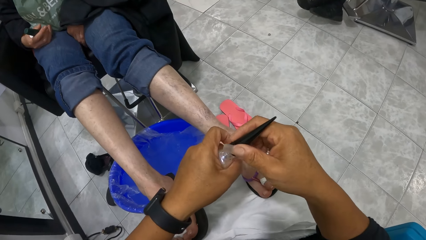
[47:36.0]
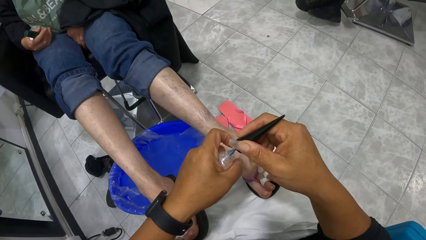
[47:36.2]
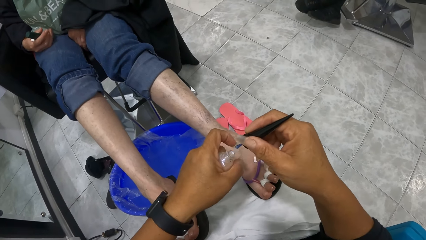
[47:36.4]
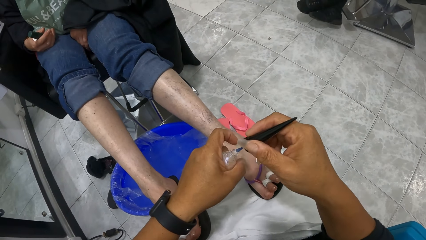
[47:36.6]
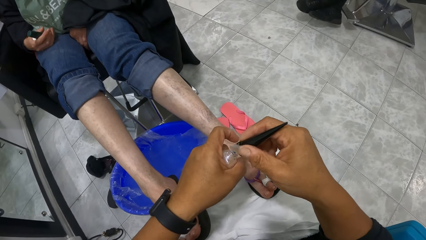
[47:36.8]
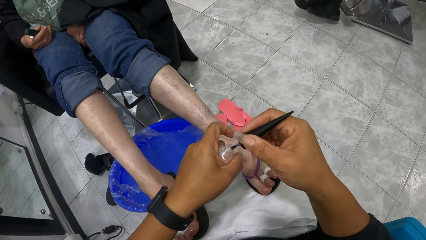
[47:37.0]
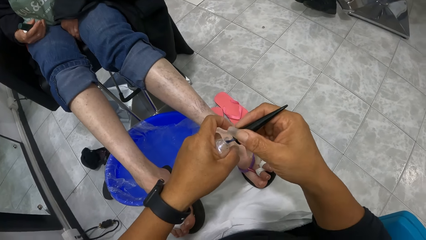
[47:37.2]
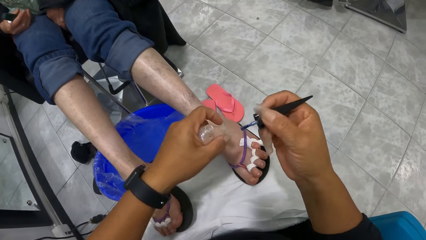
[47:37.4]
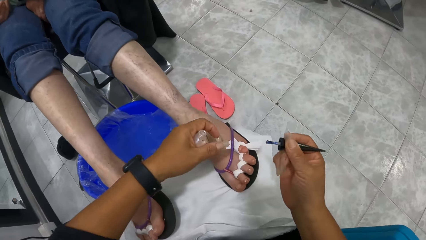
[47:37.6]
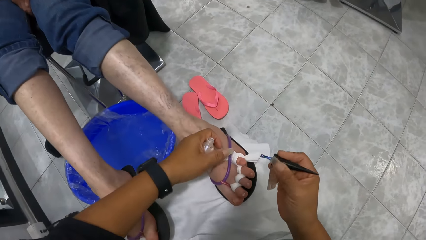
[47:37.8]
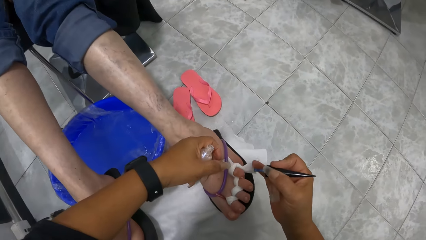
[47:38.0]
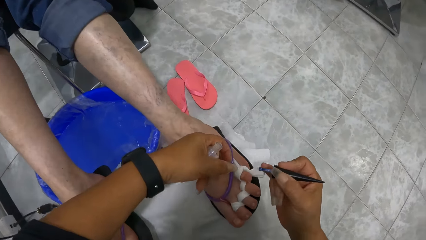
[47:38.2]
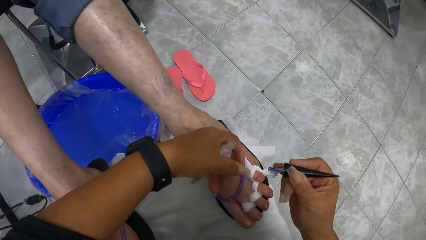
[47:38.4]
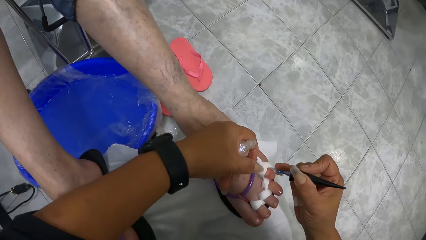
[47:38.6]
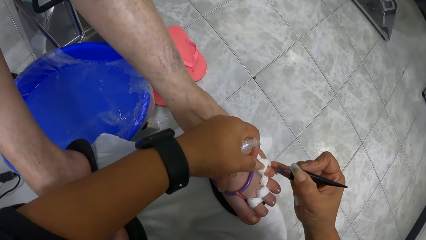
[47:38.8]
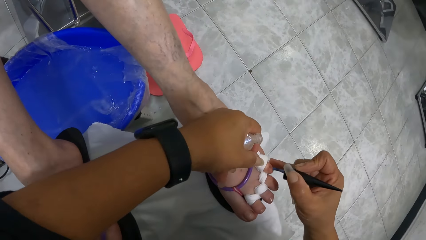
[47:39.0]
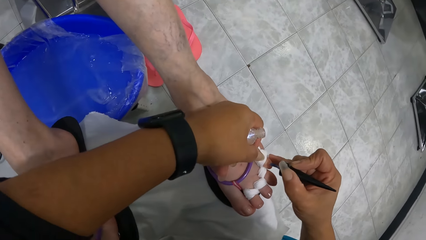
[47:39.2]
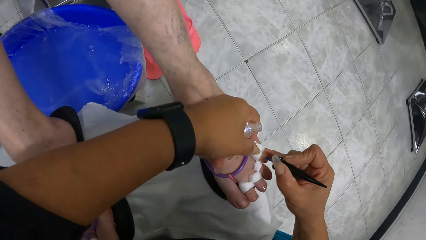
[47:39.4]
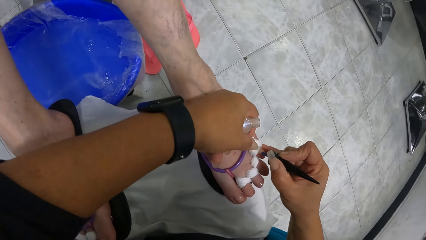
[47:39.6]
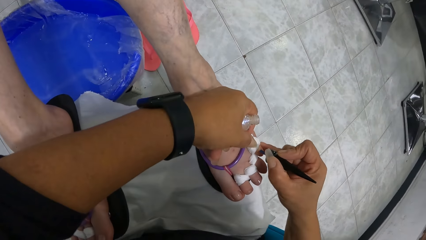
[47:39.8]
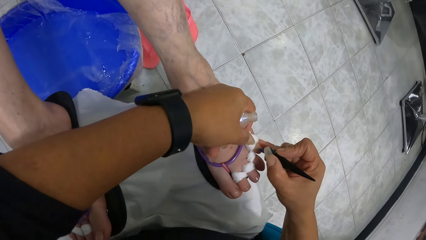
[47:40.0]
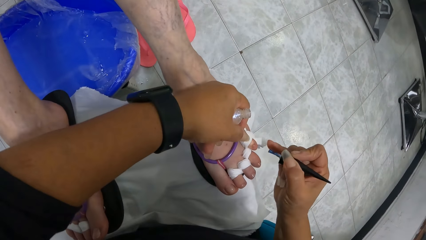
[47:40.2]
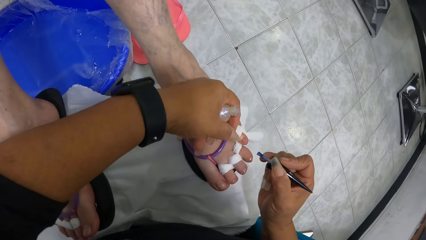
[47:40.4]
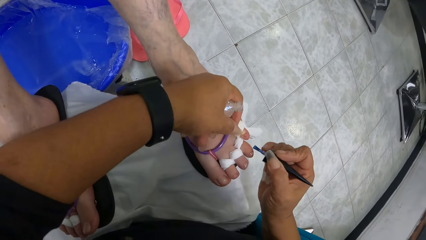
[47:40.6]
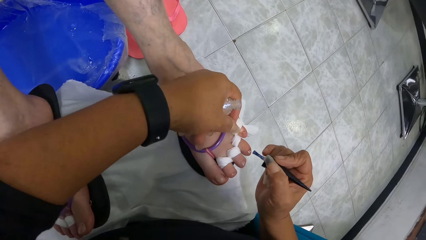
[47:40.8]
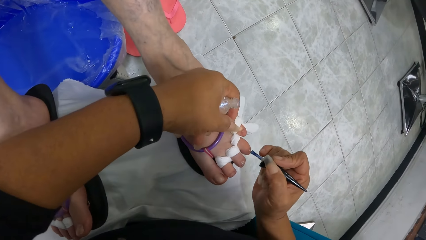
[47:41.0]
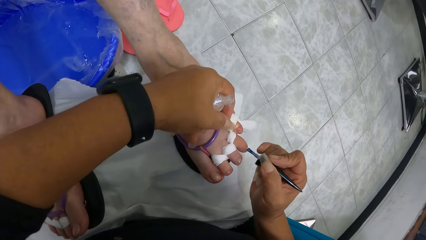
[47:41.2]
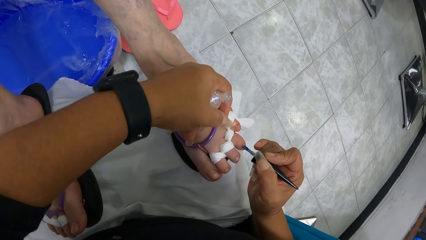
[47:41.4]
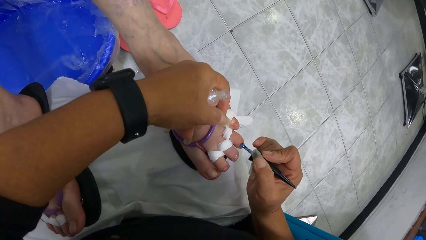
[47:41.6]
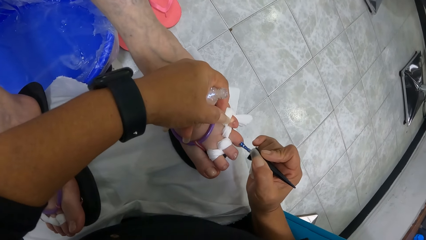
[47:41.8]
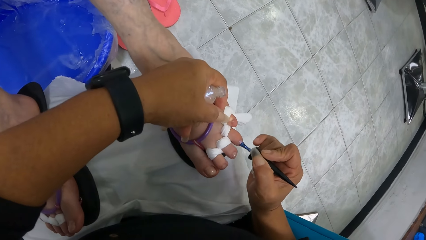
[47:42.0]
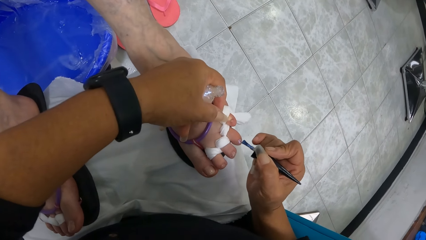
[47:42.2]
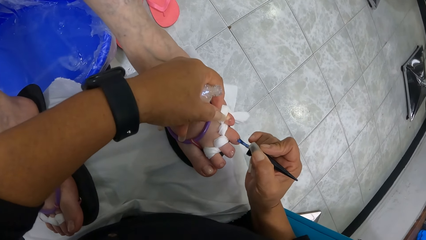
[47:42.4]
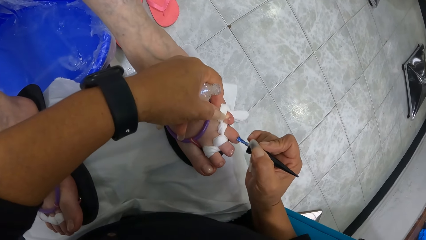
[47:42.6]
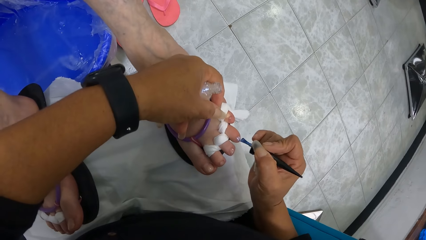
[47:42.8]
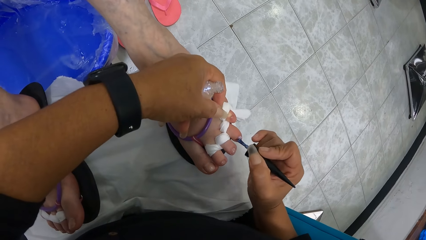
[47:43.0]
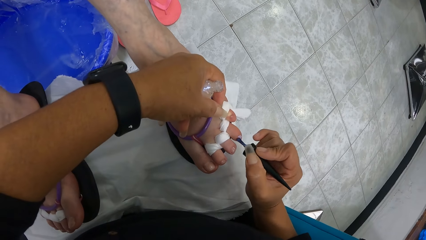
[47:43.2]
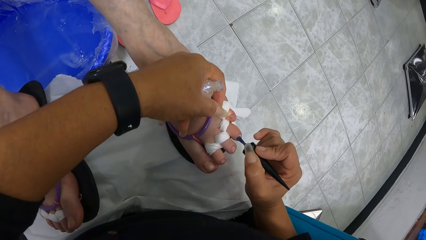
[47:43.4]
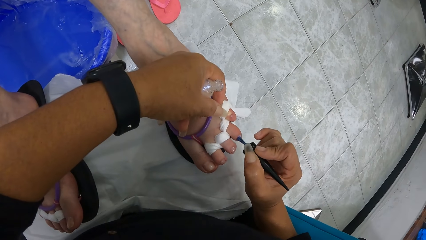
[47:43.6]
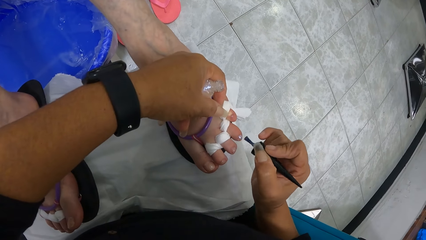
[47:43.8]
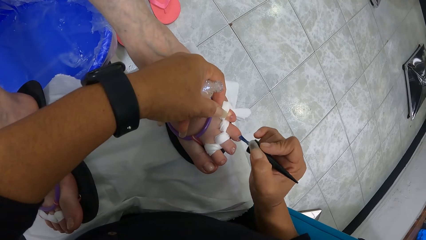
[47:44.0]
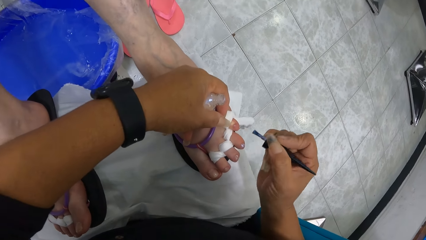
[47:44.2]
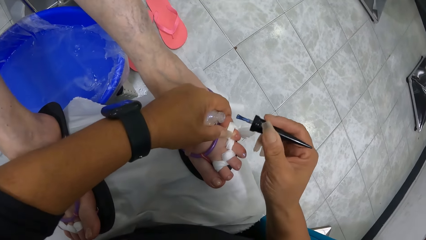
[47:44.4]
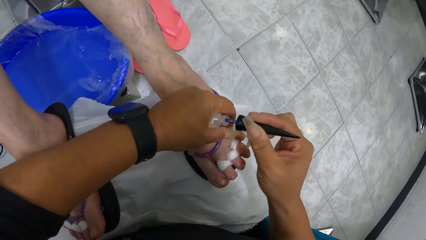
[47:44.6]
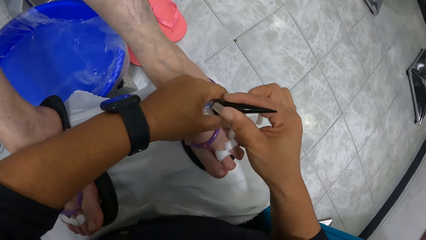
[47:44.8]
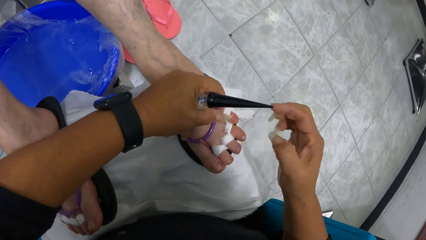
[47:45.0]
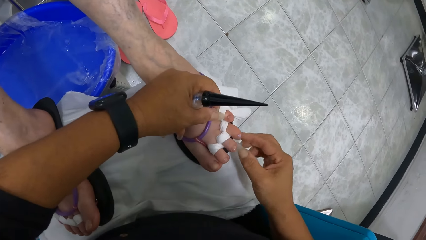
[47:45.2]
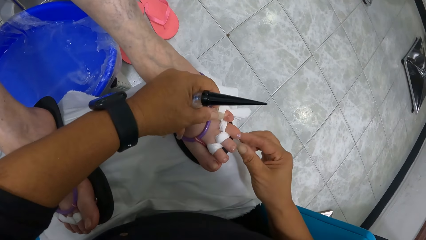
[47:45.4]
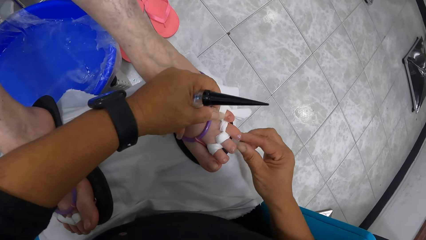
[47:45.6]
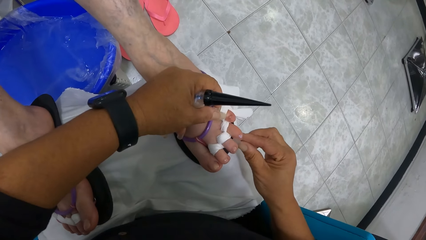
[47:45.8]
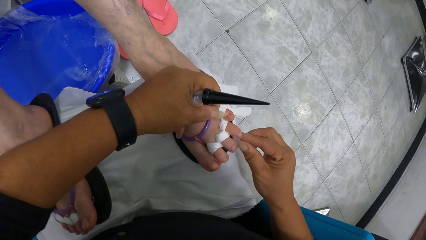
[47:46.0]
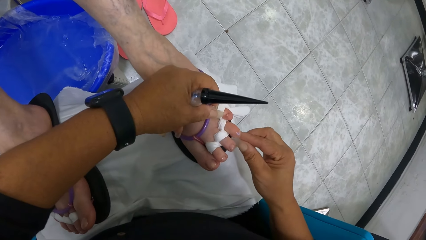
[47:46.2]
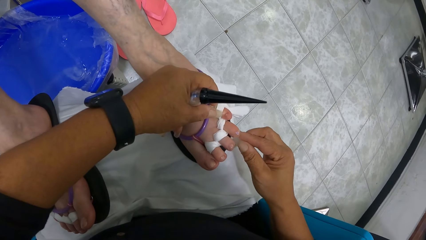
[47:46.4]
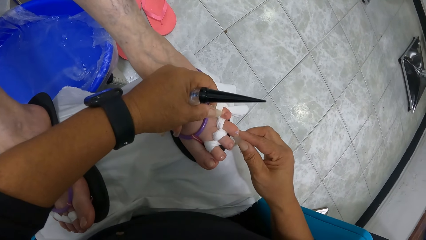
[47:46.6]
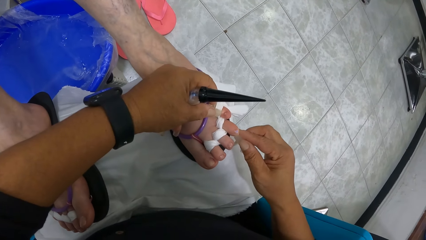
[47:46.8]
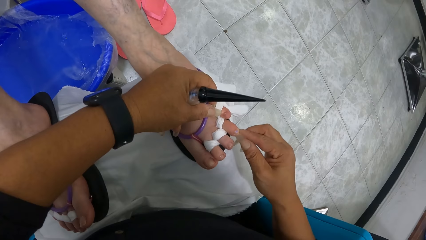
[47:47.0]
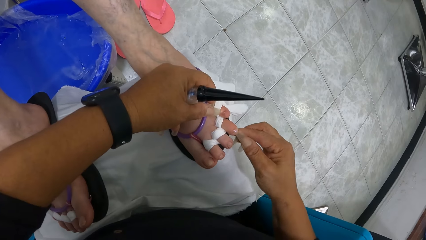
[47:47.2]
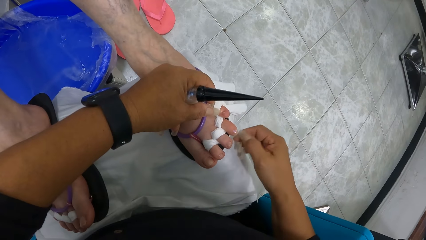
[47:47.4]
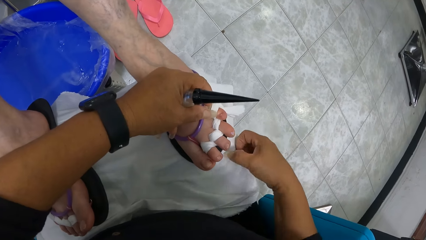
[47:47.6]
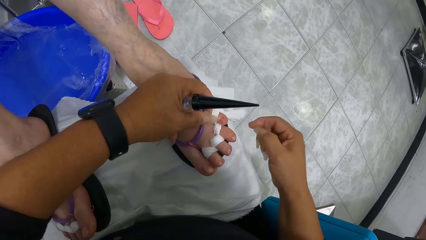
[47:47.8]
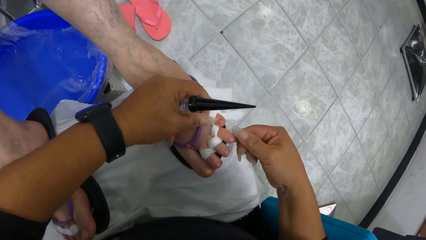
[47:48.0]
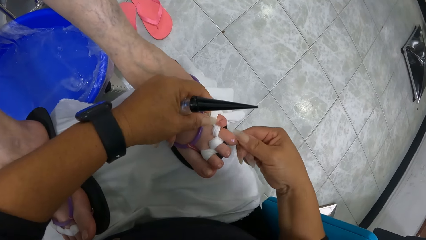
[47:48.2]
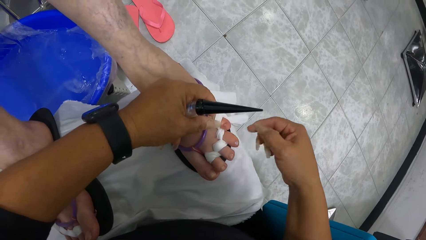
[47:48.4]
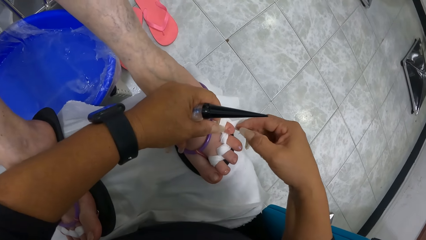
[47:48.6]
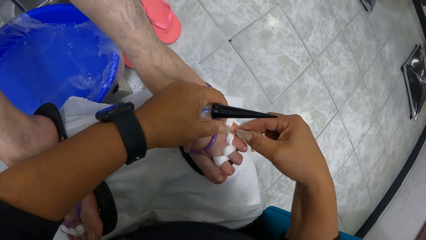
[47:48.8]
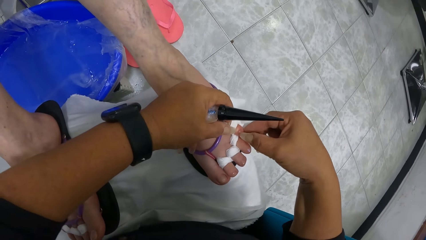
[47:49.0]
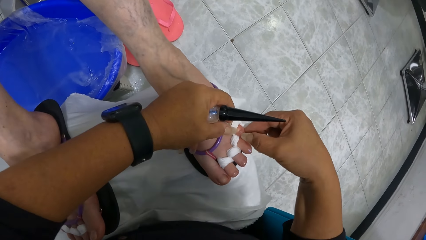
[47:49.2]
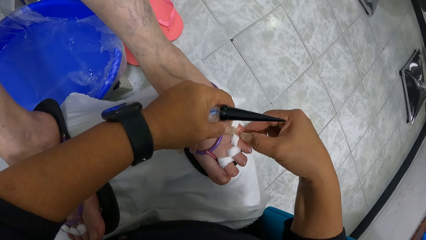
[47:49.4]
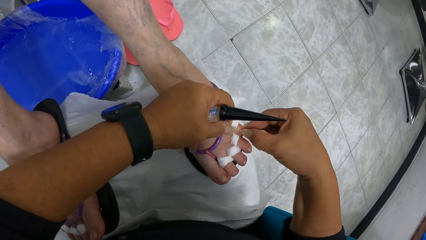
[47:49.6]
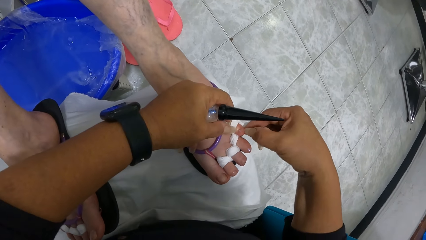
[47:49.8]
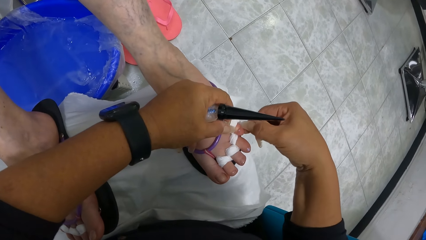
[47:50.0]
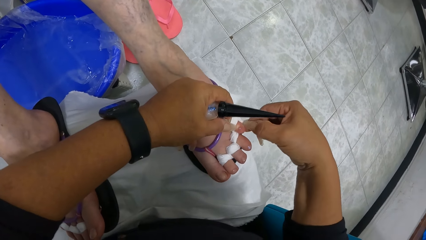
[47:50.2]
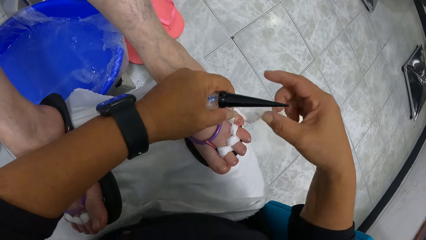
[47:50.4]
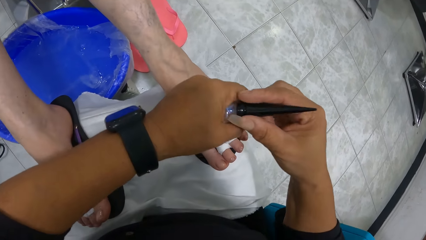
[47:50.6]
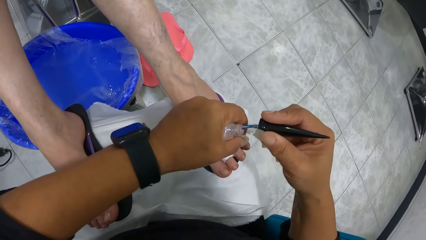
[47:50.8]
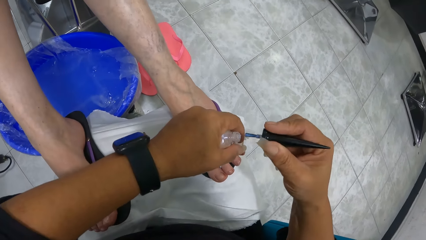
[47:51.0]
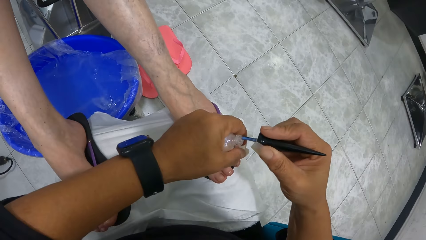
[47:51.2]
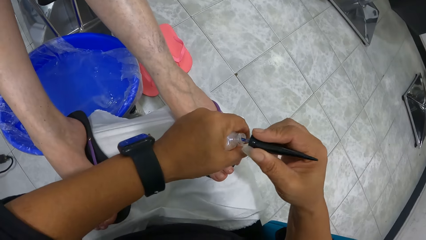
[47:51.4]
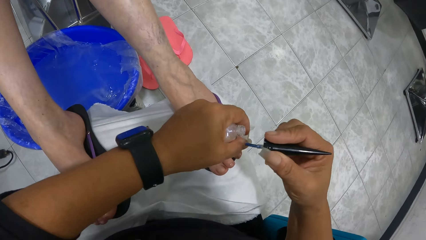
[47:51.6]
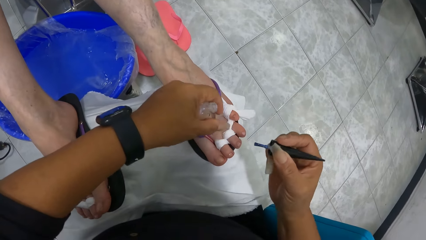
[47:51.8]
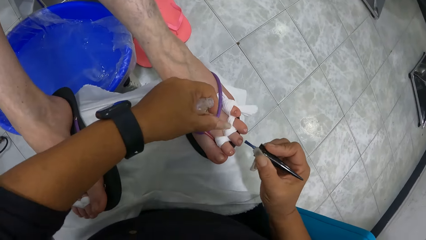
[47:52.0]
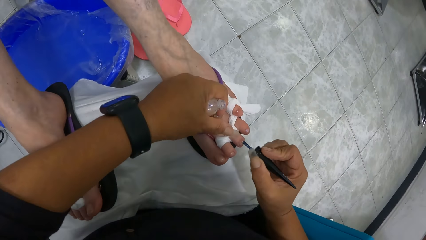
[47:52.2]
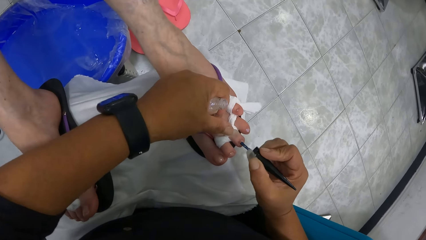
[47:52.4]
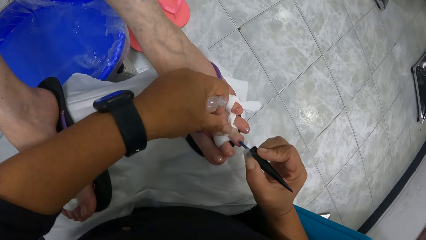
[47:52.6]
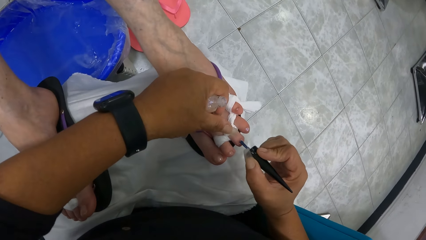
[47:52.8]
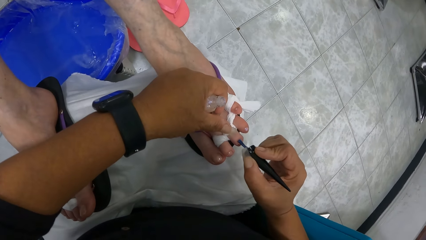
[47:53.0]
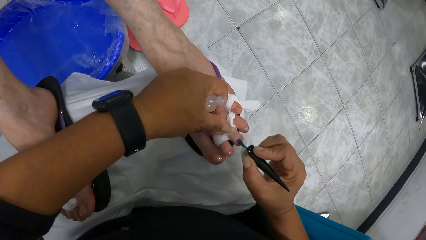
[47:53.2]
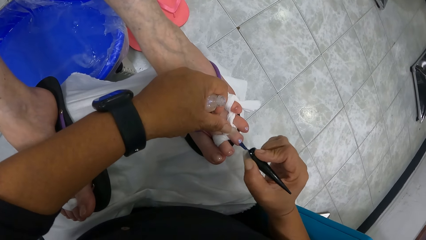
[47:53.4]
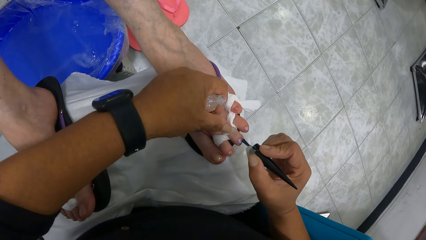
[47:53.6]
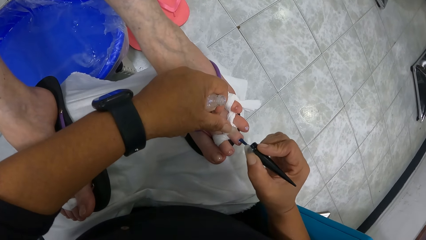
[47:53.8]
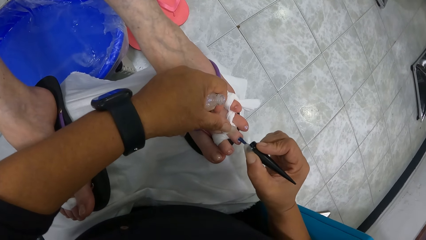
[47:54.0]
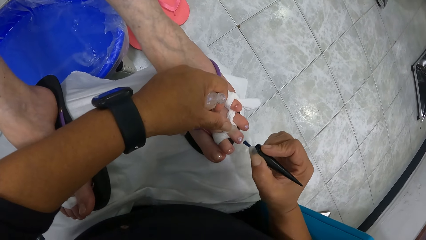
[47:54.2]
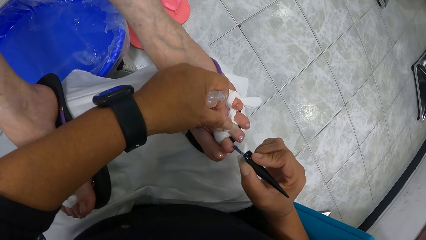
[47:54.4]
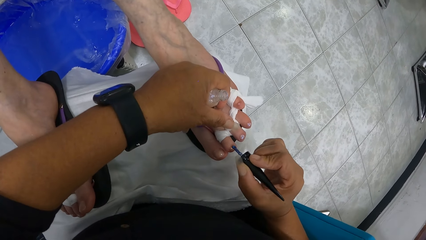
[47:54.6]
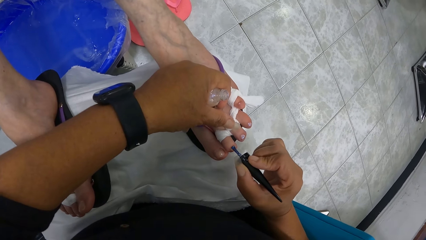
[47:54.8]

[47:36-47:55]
The camera wearer takes a nail polish brush from the bottle of nail polish in her left hand with her right hand. She places her left hand on the woman's left leg. She paints the woman's right toes with the nail polish brush in her right hand. She dips the nail polish brush in her right hand into the bottle of nail polish in her left hand. She touches the nails of the woman. She cleans the woman's left toes with her right hand. She takes the nail polish brush from the bottle of nail polish in her left hand with her right hand. She places her left hand on the woman's left leg. She paints the woman's right toes with the nail polish brush in her right hand.
